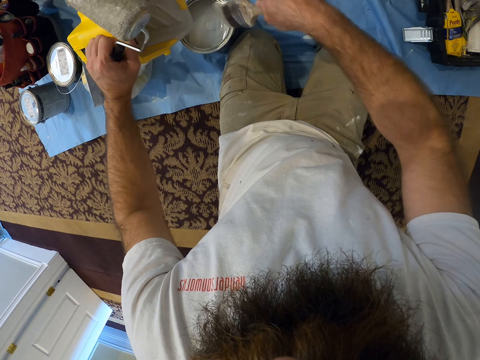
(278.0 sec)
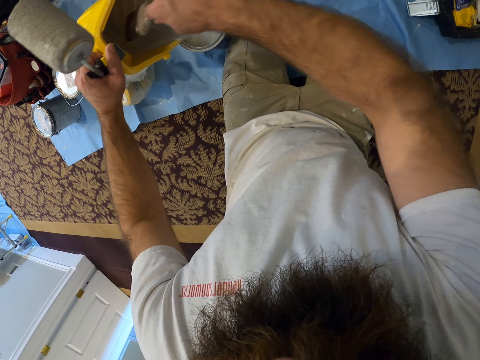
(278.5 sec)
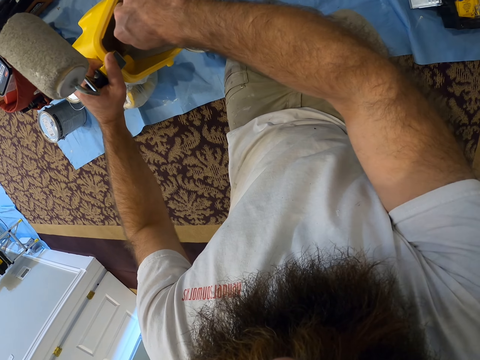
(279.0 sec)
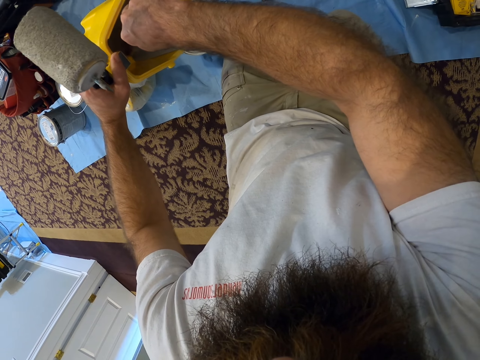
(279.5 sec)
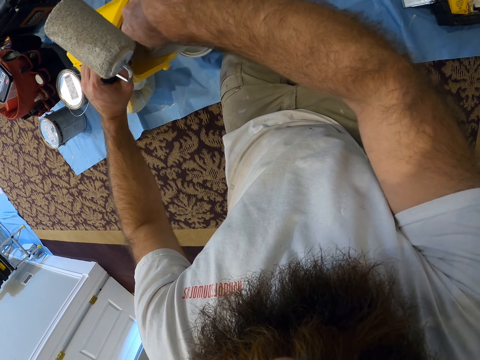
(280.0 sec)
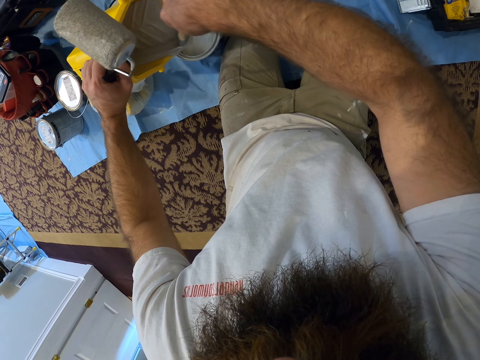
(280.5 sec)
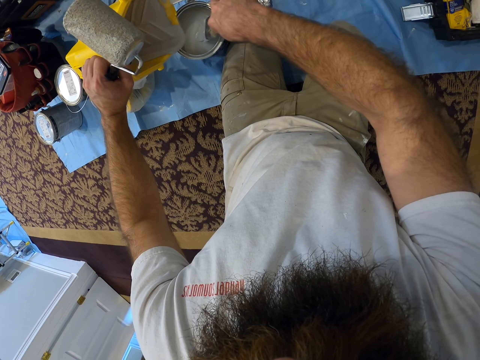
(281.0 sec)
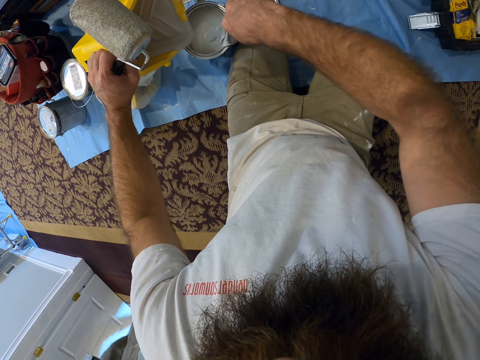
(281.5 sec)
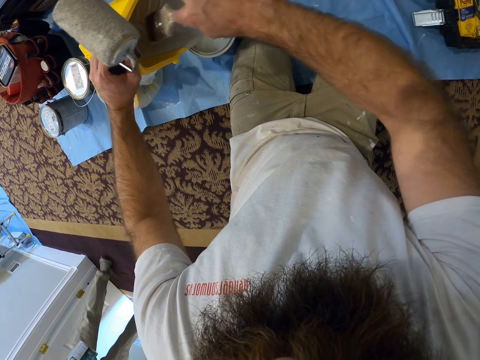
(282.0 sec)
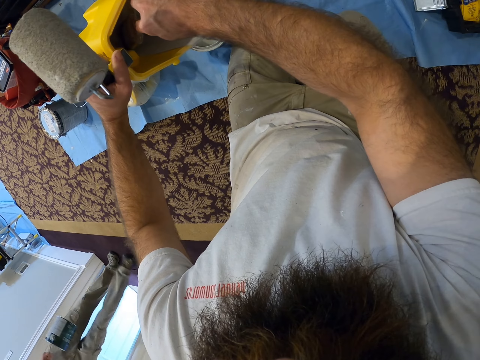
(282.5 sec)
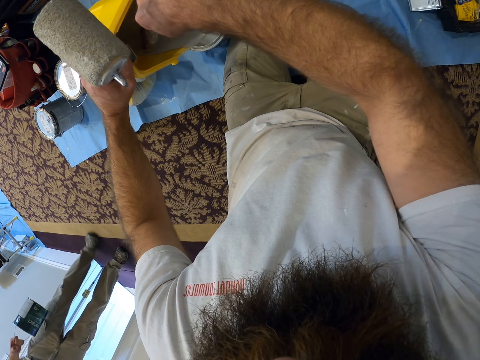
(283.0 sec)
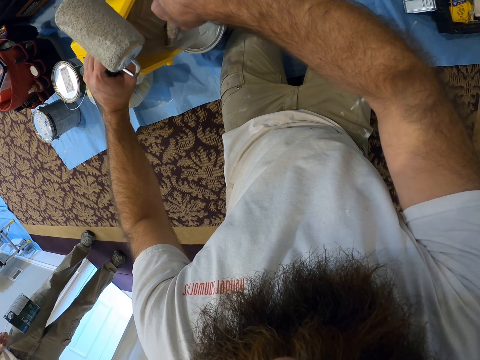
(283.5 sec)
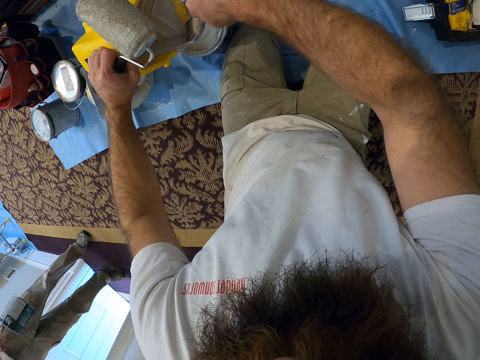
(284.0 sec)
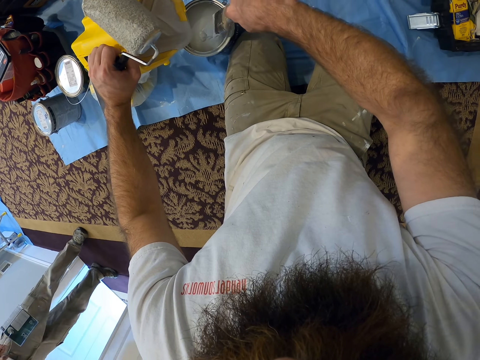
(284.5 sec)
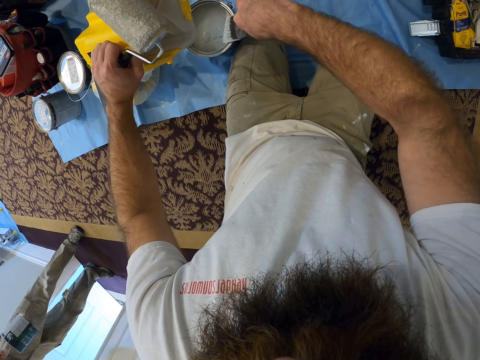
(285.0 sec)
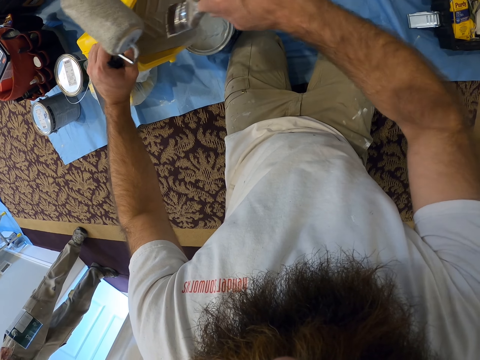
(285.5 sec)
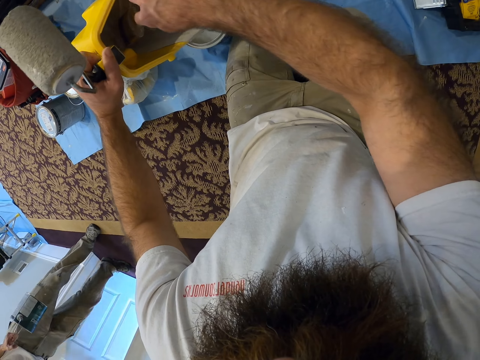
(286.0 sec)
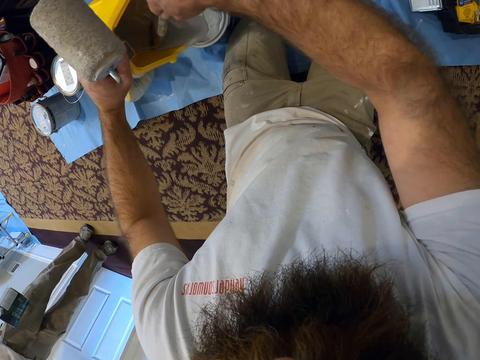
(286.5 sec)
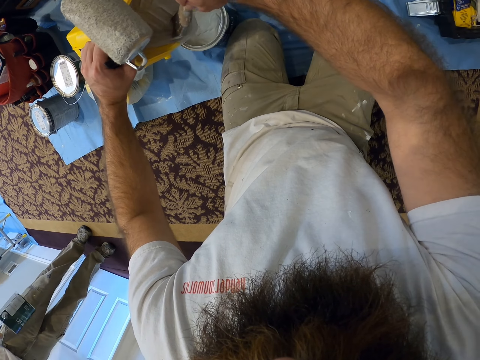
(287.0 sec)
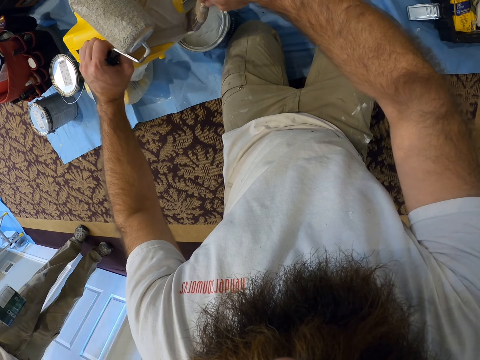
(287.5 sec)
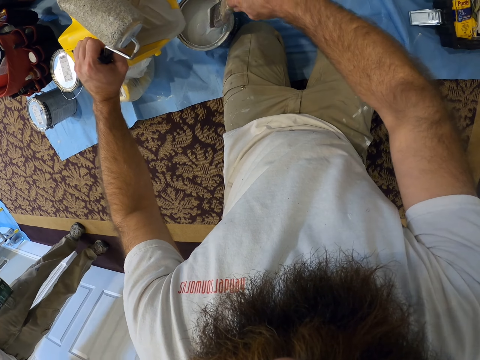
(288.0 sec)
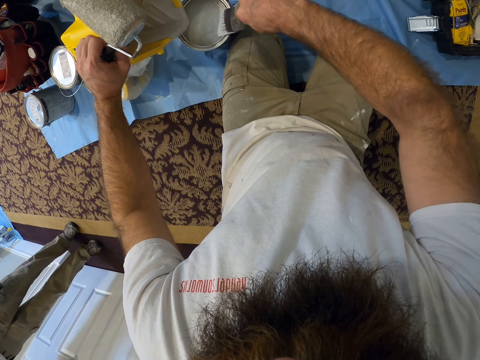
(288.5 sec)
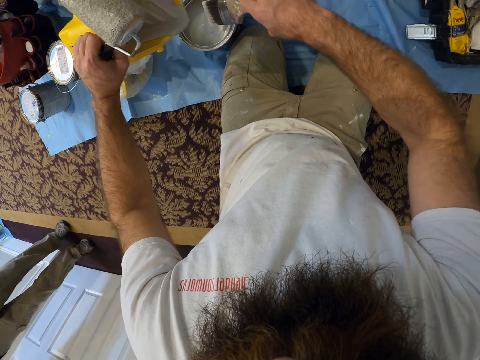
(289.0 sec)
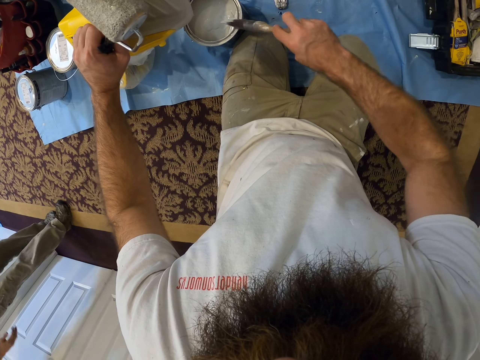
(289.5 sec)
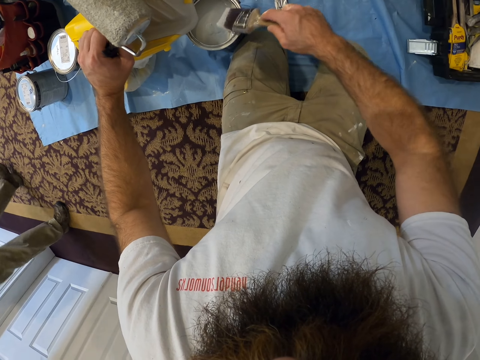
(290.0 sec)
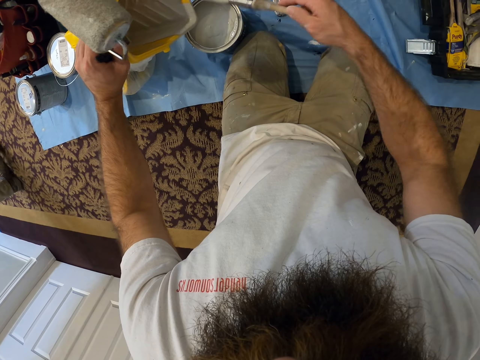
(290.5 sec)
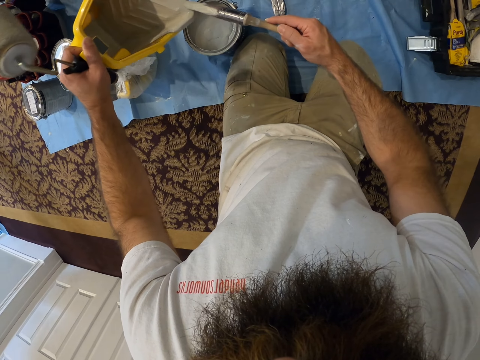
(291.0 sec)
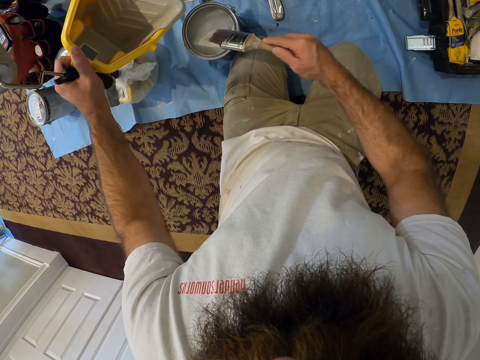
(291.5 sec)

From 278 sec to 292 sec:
The camera wearer removes the paint from the paint can with the paint brush. He wipes the edge of the paint can with the paint brush in his right hand. He scoops paint from the paint bucket into the paint can with the paint brush in his right hand. He wipes the edge of the paint can with the paint brush in his right hand. He wipes the edge of the paint bucket with the paint brush in his right hand.

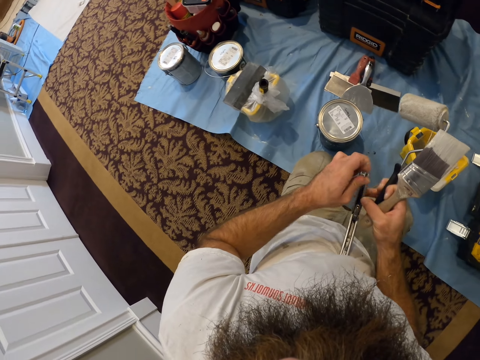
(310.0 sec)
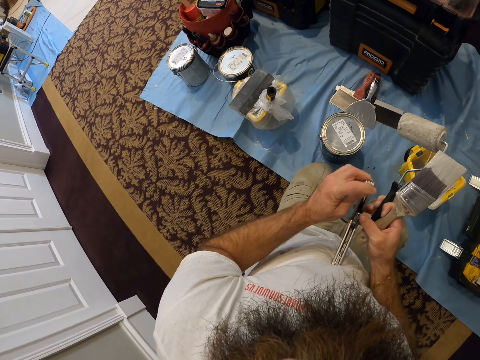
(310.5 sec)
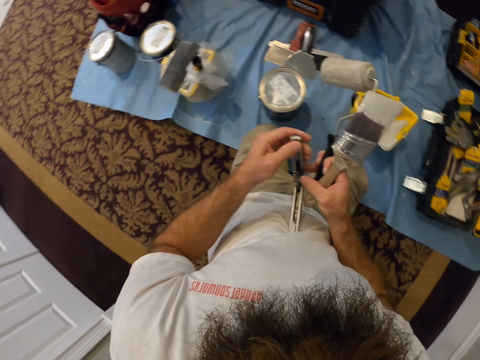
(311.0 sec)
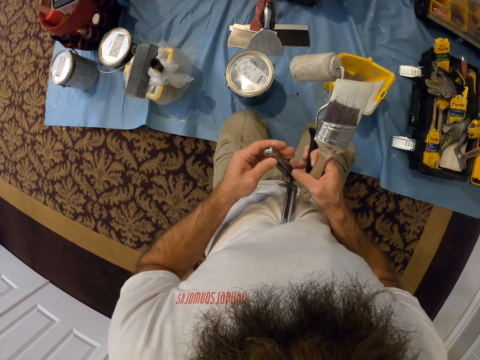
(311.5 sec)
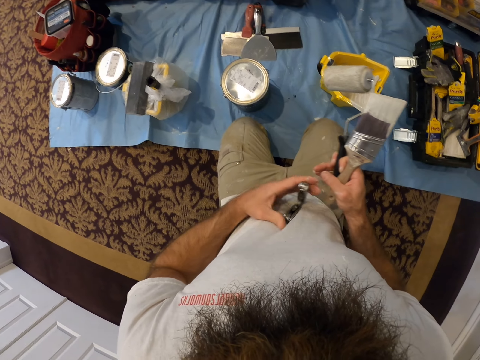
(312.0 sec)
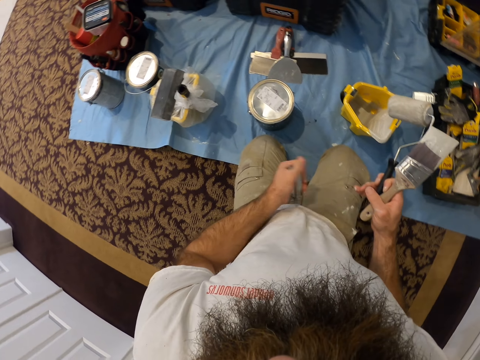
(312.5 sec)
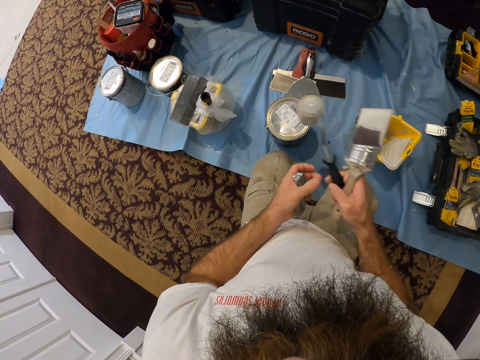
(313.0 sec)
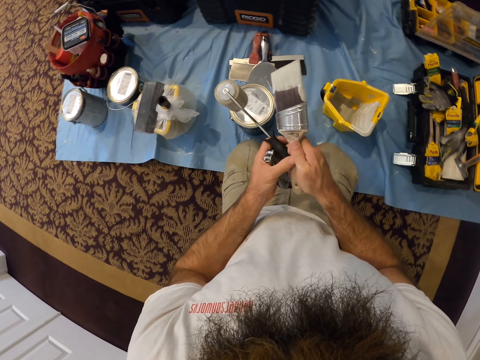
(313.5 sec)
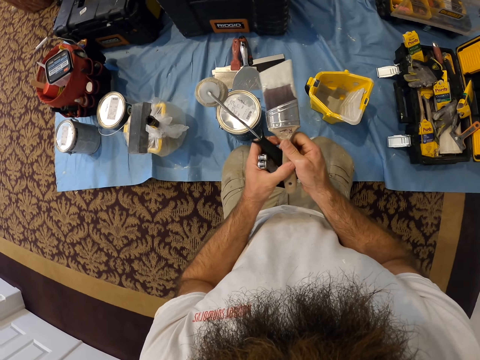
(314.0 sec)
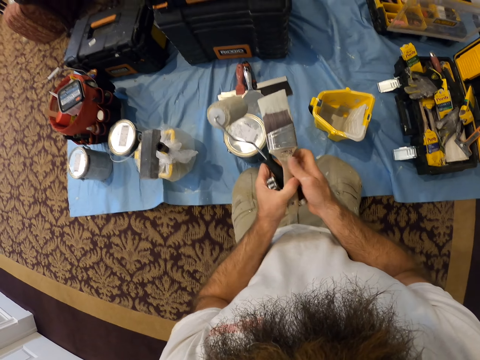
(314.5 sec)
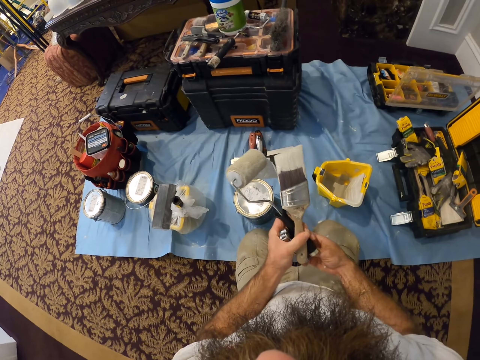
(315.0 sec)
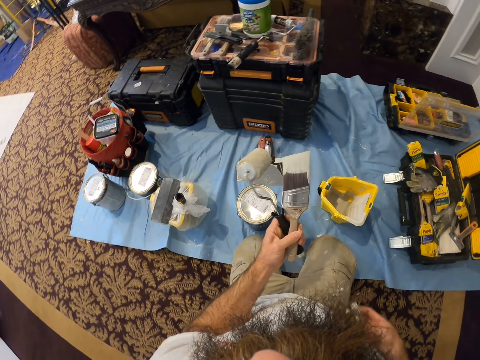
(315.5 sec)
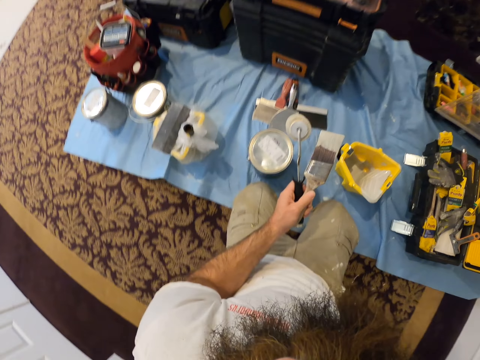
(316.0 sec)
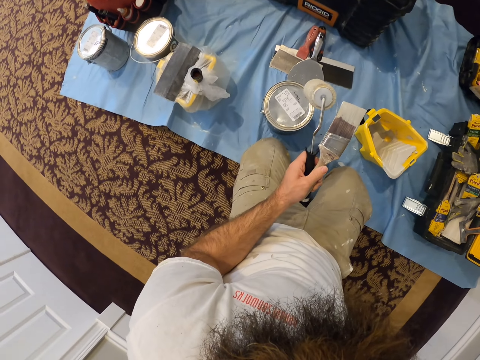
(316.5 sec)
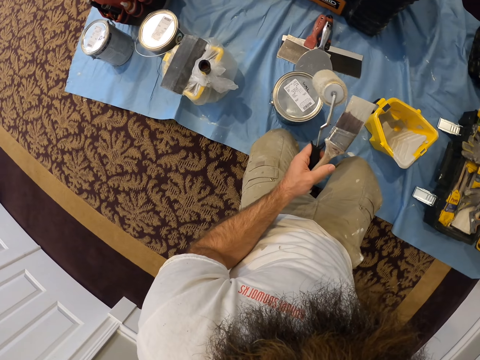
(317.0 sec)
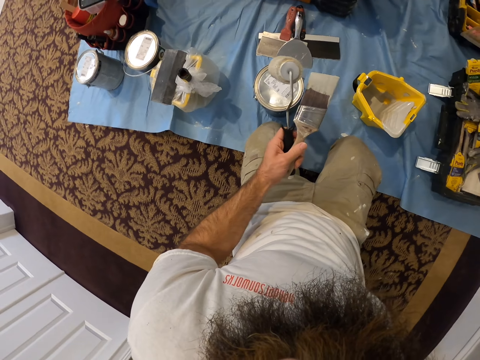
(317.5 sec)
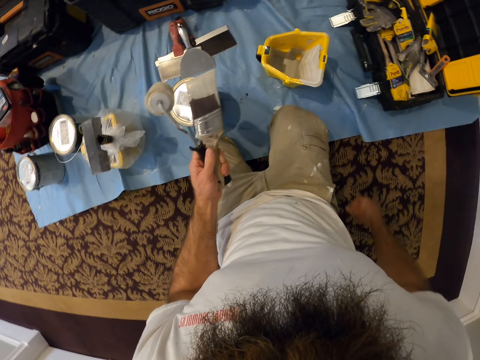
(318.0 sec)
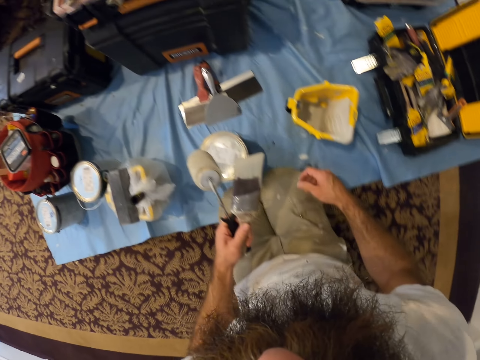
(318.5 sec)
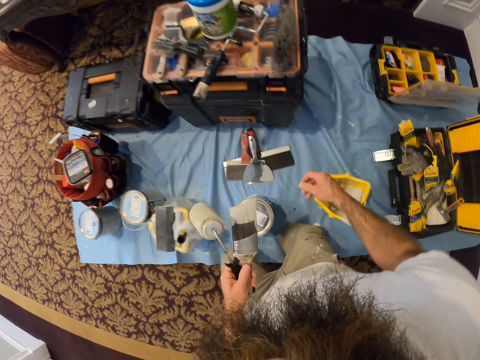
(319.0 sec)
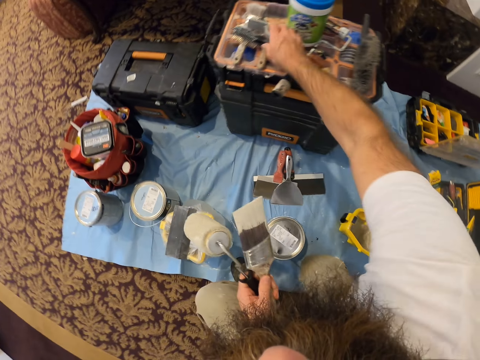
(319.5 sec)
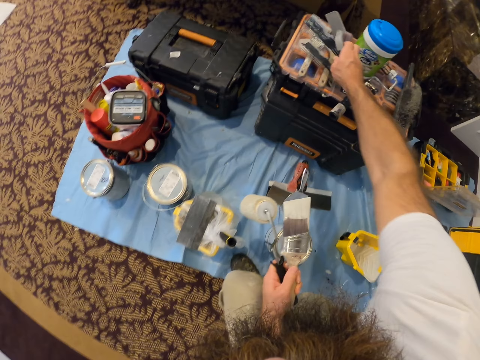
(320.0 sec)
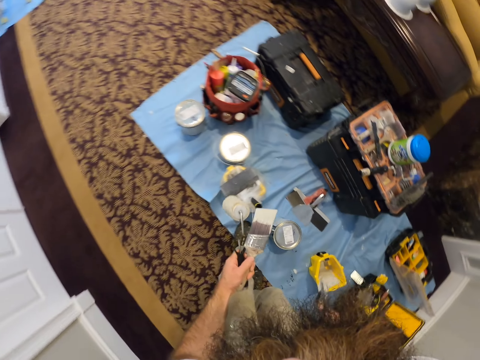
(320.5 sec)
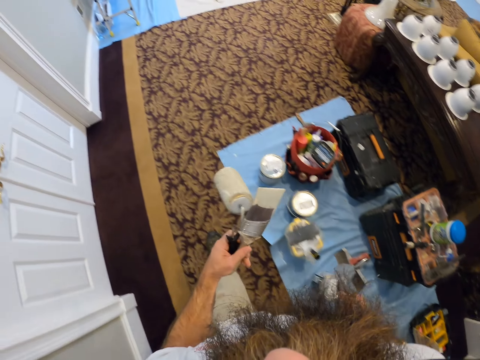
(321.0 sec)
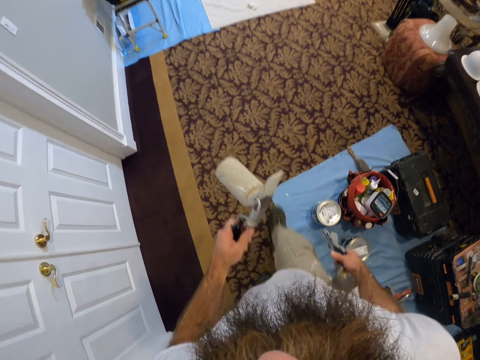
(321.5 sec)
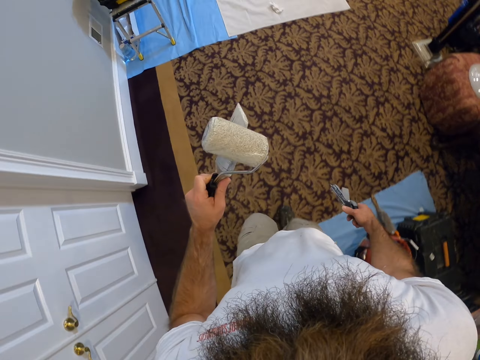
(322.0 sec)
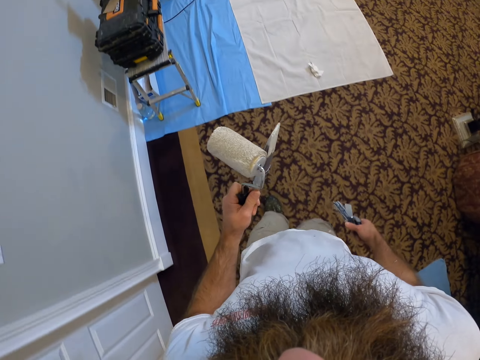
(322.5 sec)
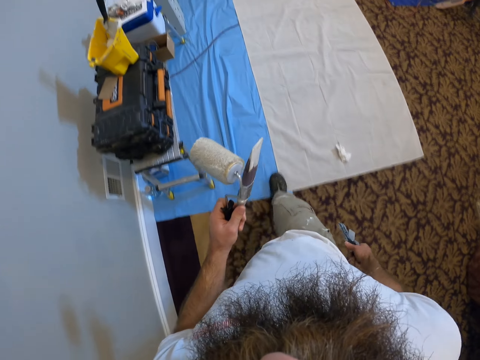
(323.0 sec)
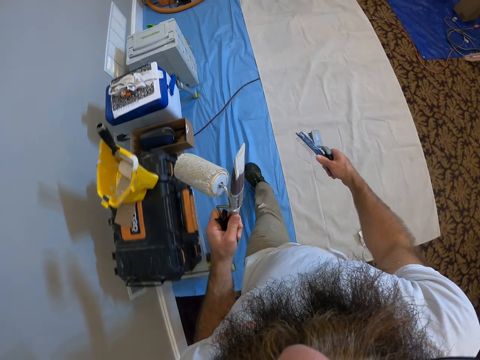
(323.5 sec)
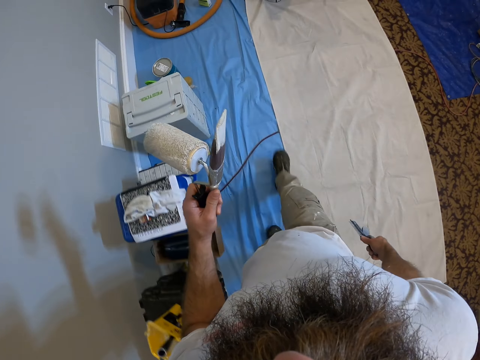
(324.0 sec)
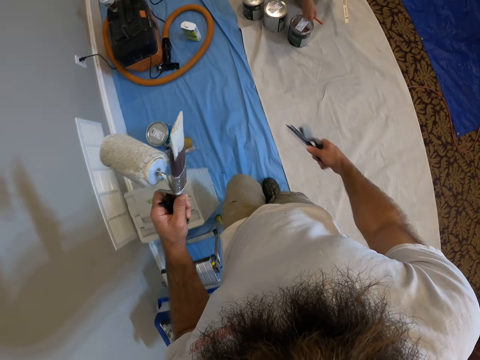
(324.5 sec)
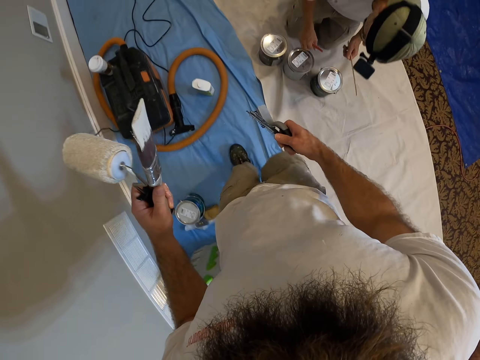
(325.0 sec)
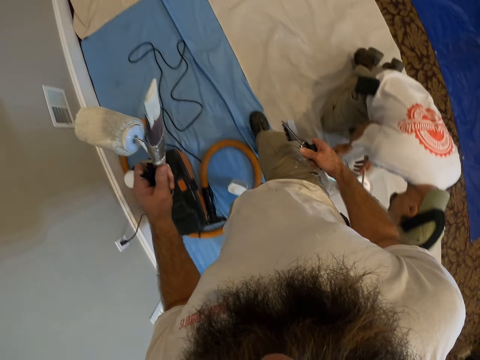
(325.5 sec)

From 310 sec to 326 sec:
The camera wearer removes his right hand from the stapler. He passes the paint roller and the paint brush to his left hand. He passes the stapler to his right hand and puts the stapler into his pocket with his right hand. He stands up from the floor. He picks up an angle sash brush and a paint guide from a tray with his right hand. He walks towards the left side of the room. He walks past a man.
